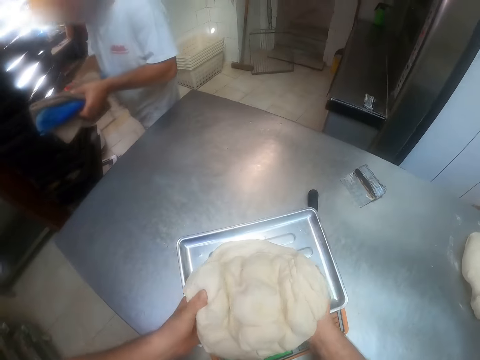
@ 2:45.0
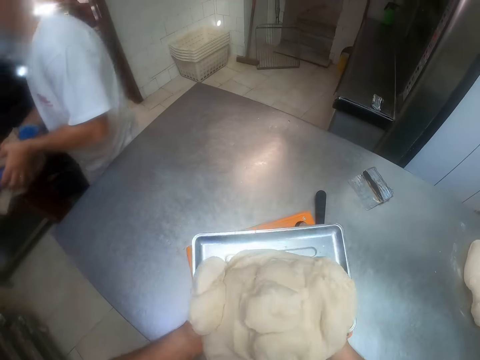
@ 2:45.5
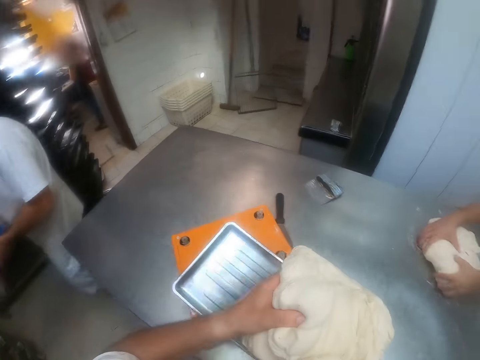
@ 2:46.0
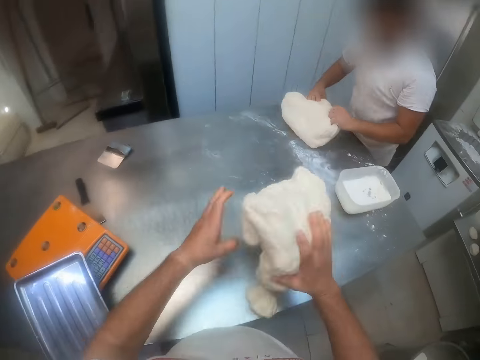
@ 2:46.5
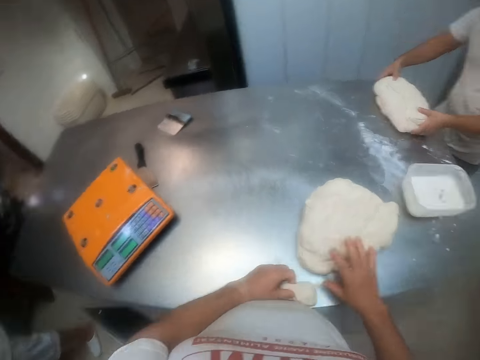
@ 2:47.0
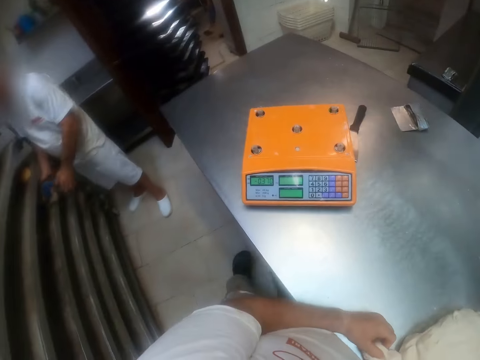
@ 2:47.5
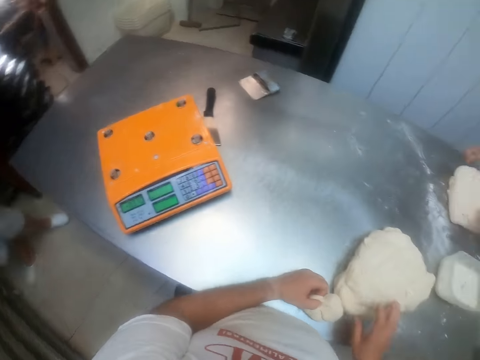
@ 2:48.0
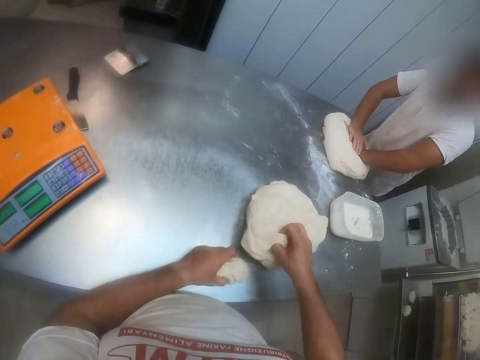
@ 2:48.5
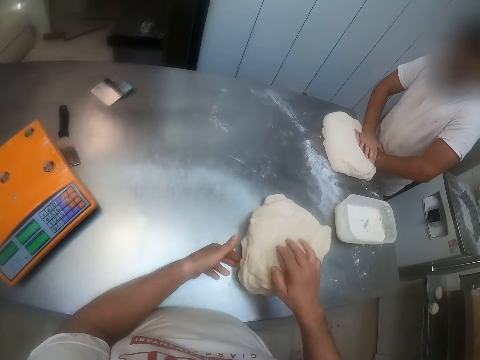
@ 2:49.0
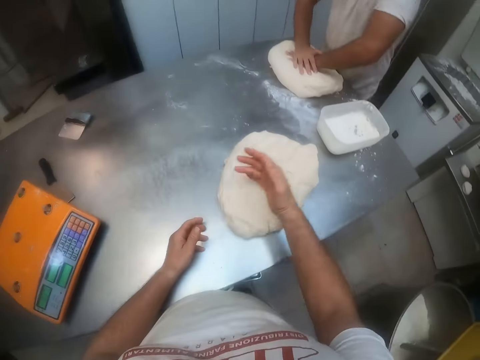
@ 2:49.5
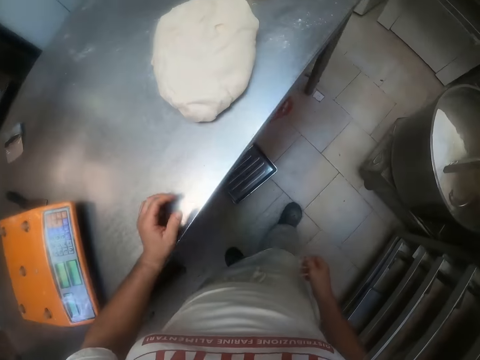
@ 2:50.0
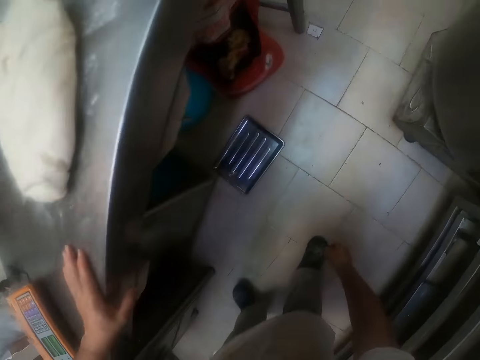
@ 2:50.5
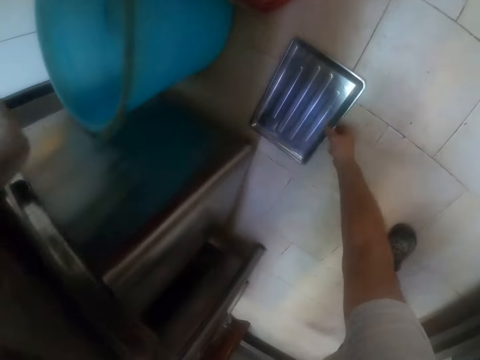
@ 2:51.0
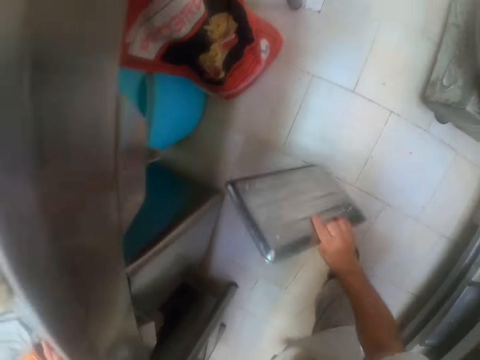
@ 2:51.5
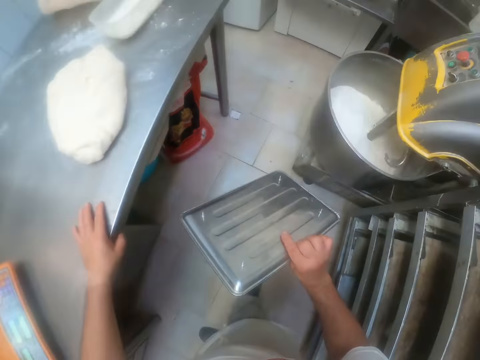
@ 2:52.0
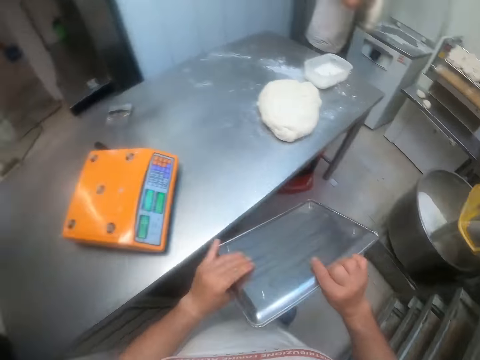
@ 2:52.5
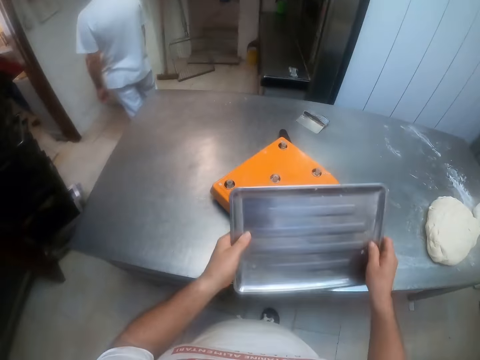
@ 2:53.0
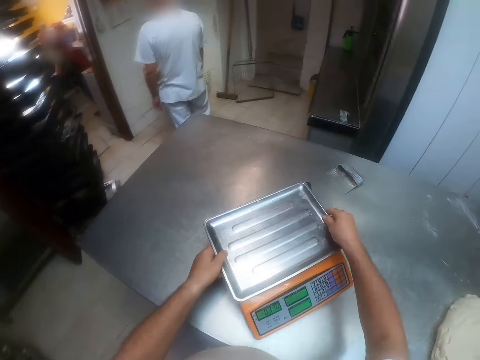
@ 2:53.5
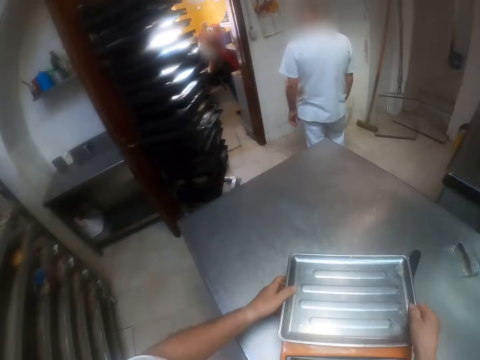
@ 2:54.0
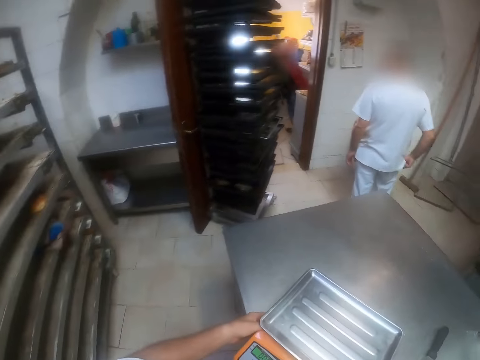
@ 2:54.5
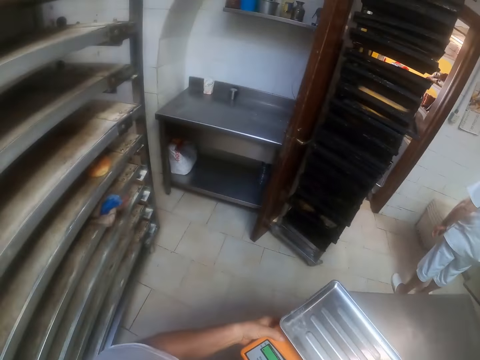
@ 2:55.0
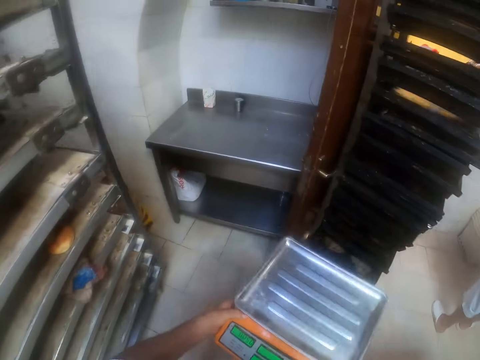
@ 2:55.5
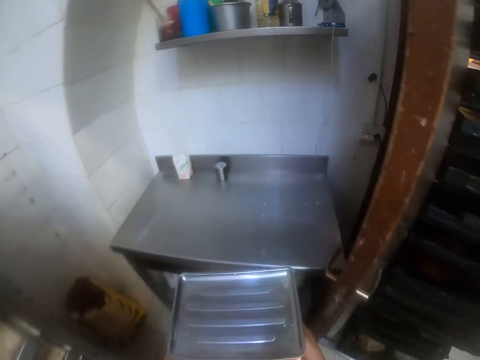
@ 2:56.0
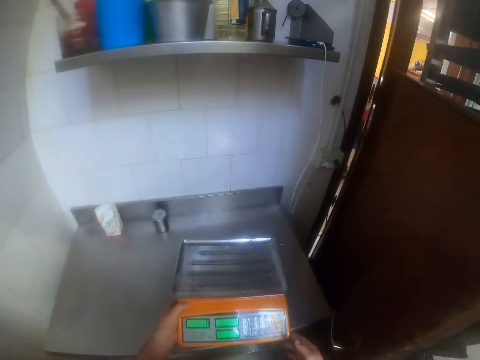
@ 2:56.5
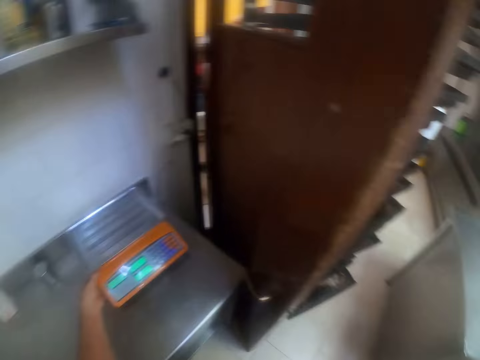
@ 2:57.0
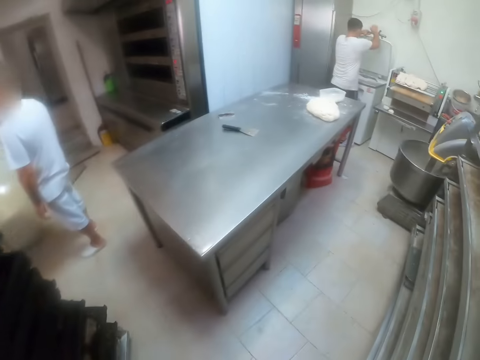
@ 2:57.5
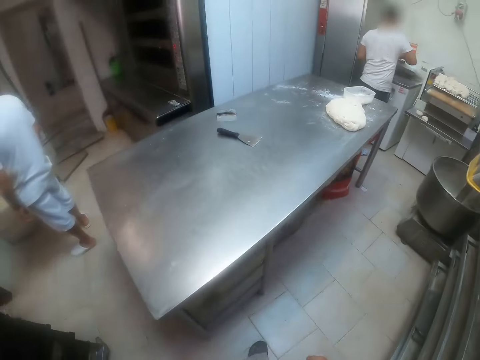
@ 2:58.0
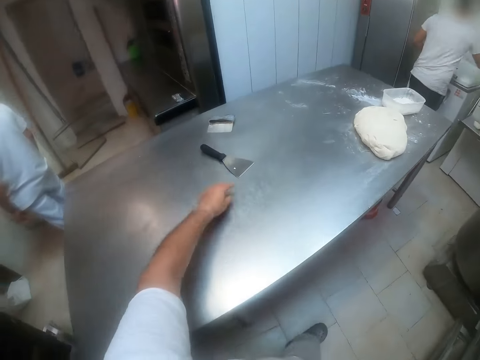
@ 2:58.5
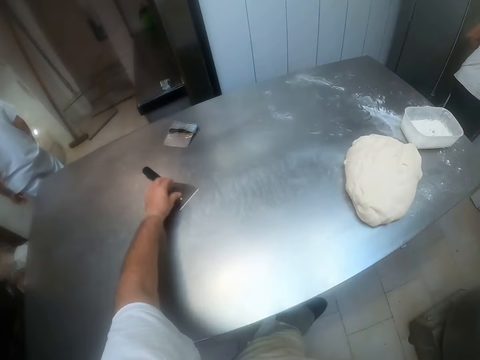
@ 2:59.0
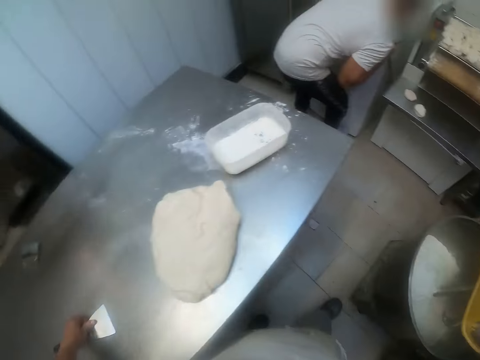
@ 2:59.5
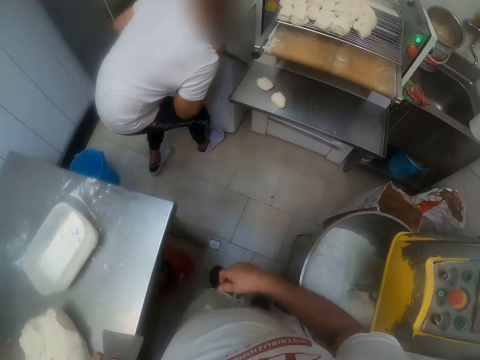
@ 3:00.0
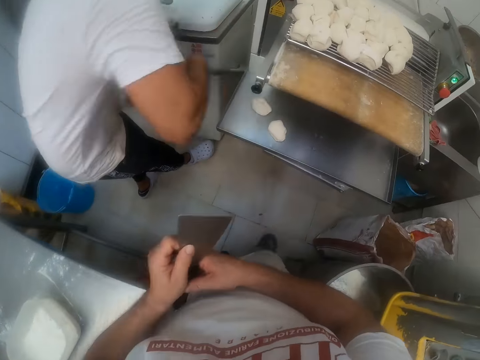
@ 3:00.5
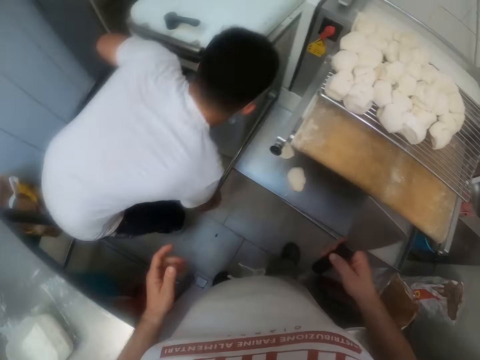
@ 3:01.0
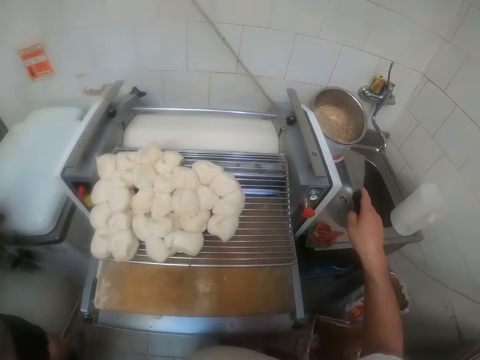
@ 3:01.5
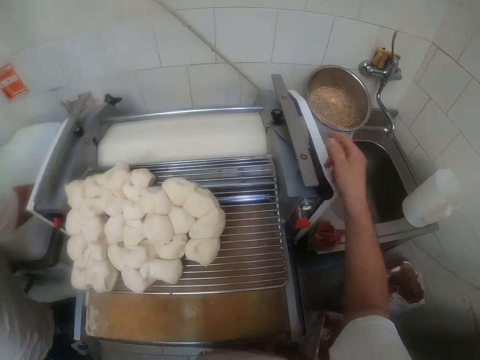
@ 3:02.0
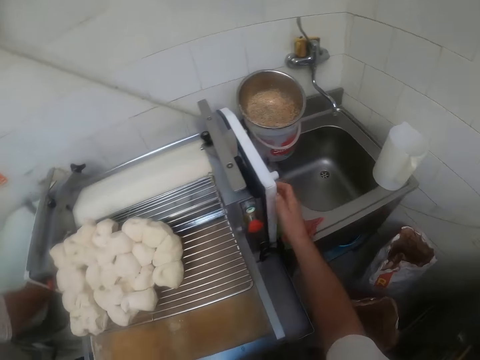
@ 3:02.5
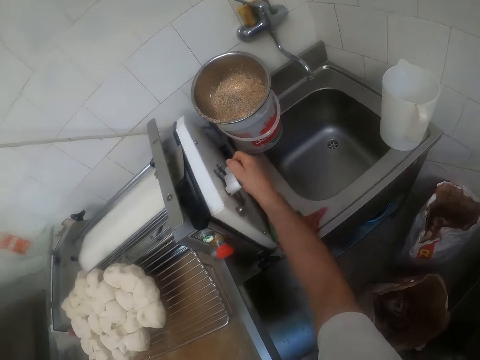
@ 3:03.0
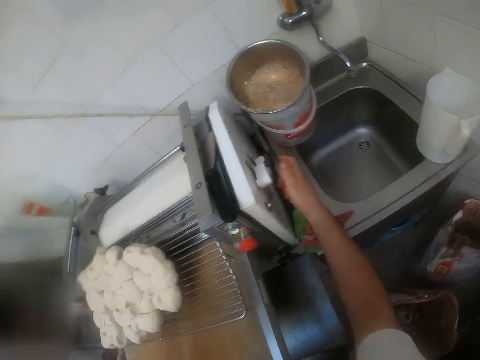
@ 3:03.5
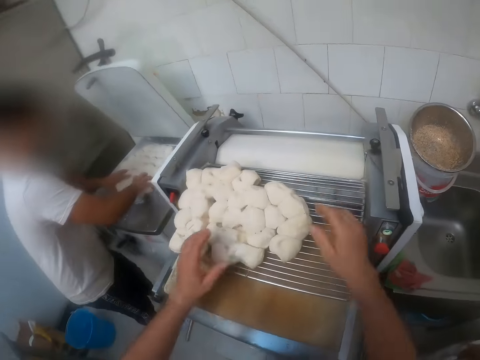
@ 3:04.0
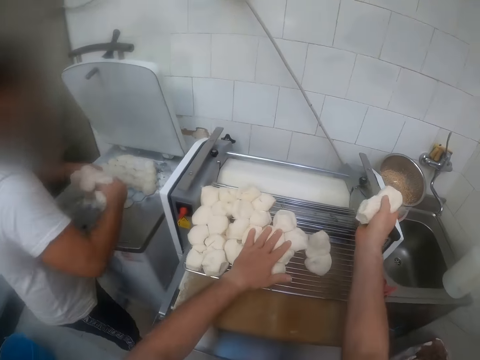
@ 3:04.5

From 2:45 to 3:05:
The camera wearer drops the dough on the table with both hands. He puts the small dough inside the big dough on the table with his left hand. He picks up a tray from the floor with his right hand. He drops the tray on the dough scale with both hands. He carries the scale from the table with both hands. He walks towards the door. He drops the scale on the other table with his left hand. He walks towards a table. He takes the scraper knife from the table with his left hand. The man pulls the lever on the dough cutter with his right hand. The camera wearer puts the scraper knife in his right hand on a dough roller machine. He turns on the dough roller machine. He takes some dough from the dough roller machine with his right hand.

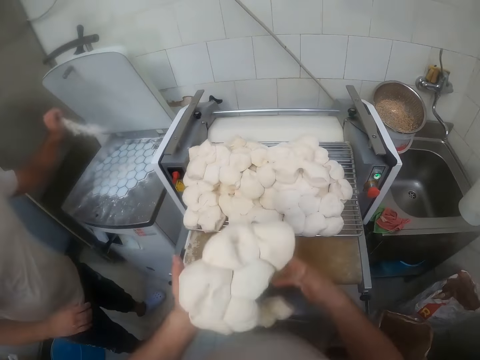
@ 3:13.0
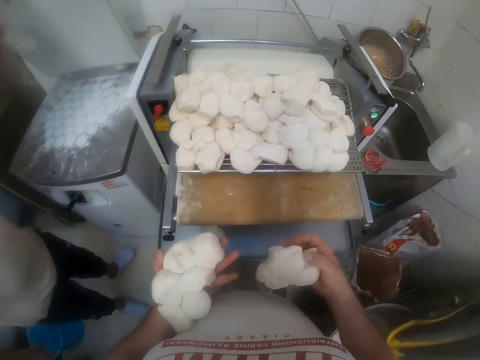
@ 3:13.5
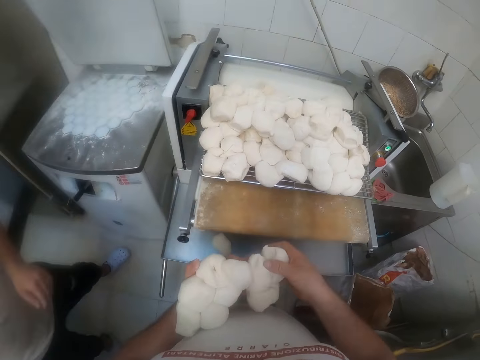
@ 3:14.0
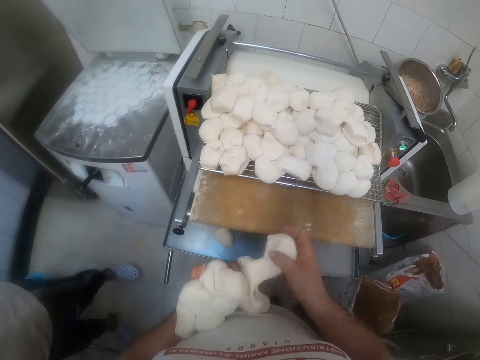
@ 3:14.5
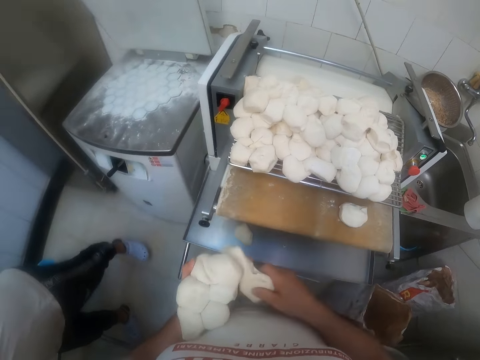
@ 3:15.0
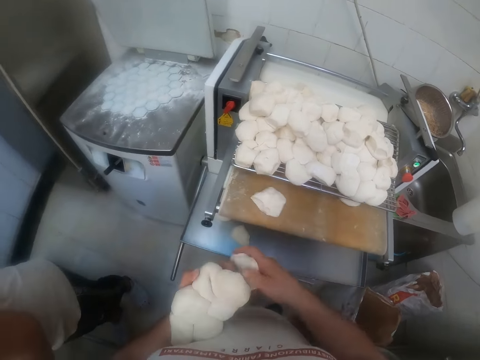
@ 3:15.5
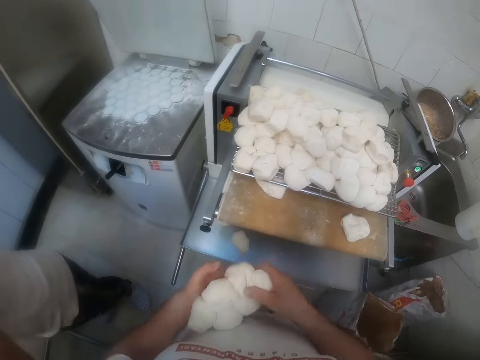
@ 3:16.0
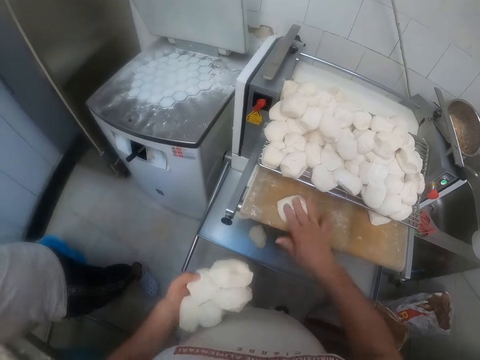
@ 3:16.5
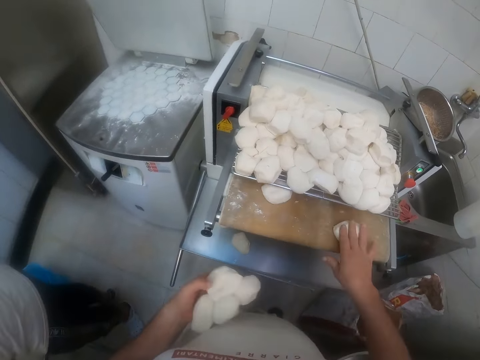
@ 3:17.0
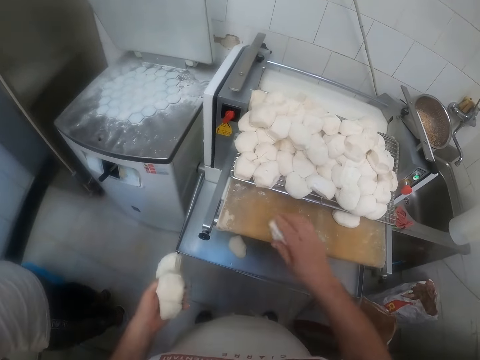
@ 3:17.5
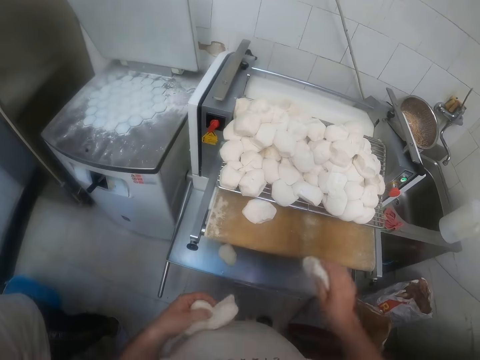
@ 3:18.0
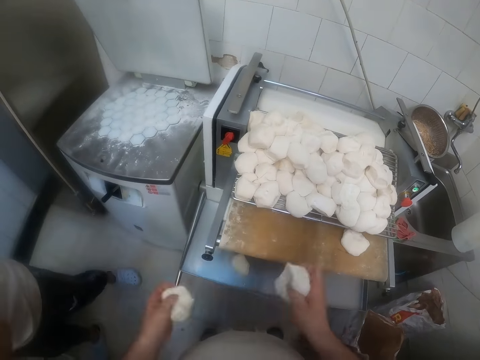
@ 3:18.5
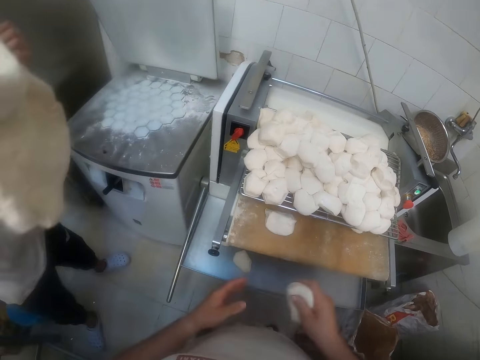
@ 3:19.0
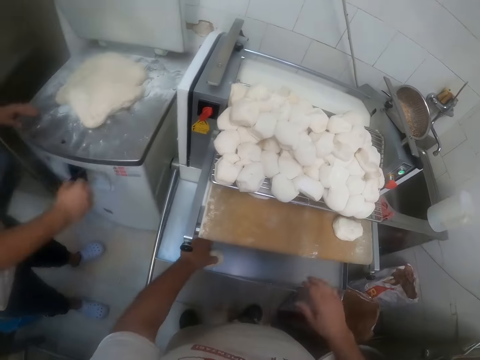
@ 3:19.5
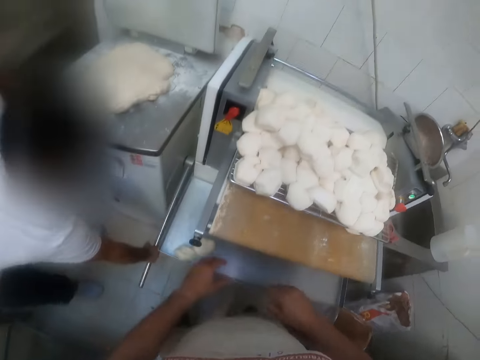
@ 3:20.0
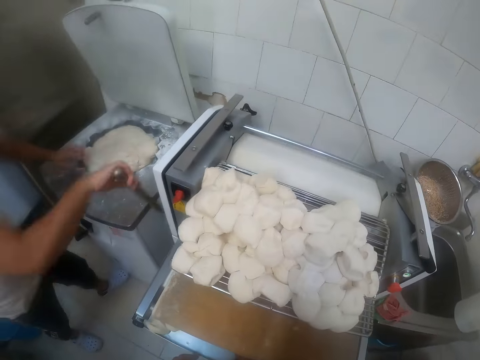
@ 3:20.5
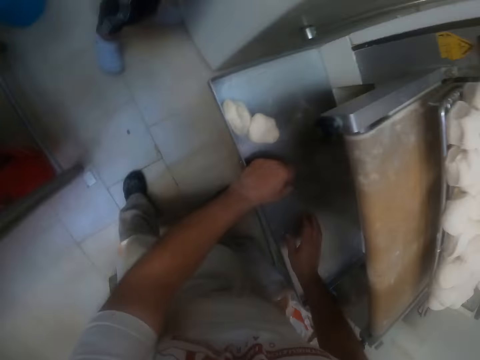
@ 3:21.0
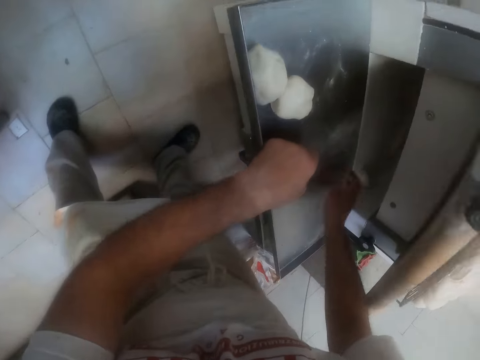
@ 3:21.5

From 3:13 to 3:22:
The camera wearer drops the dough on the dough roller with his right hand. He cuts some dough from the dough in his left hand. He drops the dough on the dough roller with his right hand. He takes some dough from his left hand with his right hand. He drops the dough on the dough roller with his right hand. He cuts some dough from the dough in his left hand. He drops the dough in his right hand on the dough roller. He cuts some dough from the dough in his left hand. He drops the dough in his right hand on the dough roller. He cuts some dough from the dough in his left hand. He drops the dough in his right hand on the dough roller. He cuts some dough from the dough in his left hand. He drops the dough in his right hand on the dough roller. He cuts some dough from the dough in his left hand. He drops the dough in his right hand on the dough roller. He takes the dough from his left hand with his right hand. He drops the dough in his right hand on the dough roller. The man drops a dough on the dough cutter with both hands. The camera wearer takes a dough from the dough roller with his left hand. The man pulls the lever on the dough cutter up.
